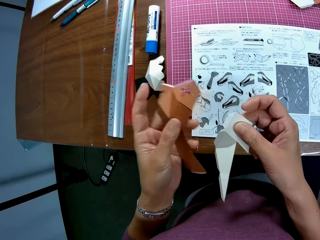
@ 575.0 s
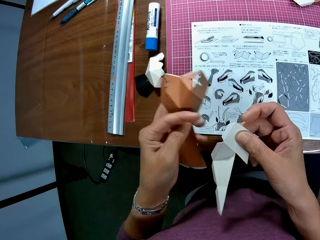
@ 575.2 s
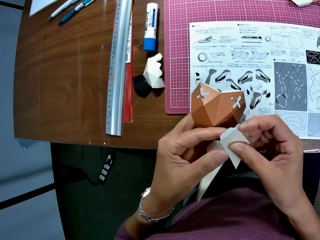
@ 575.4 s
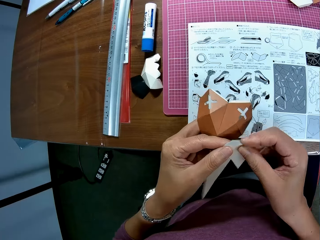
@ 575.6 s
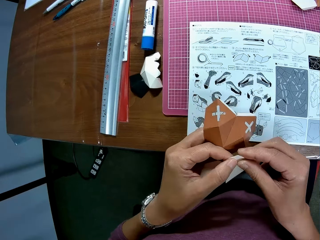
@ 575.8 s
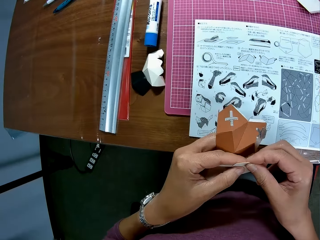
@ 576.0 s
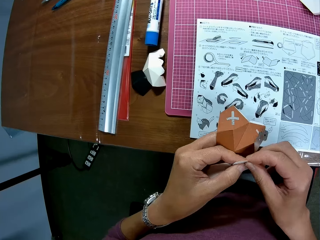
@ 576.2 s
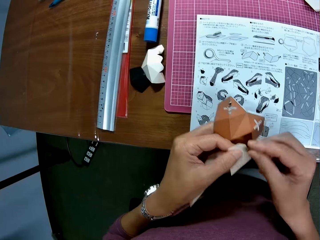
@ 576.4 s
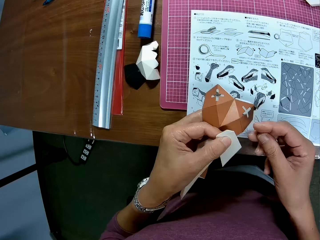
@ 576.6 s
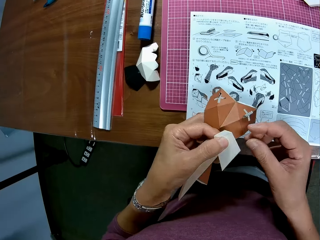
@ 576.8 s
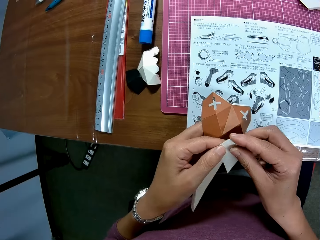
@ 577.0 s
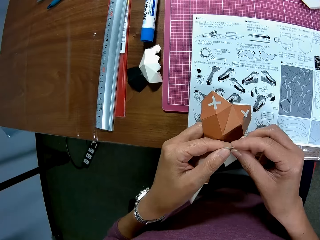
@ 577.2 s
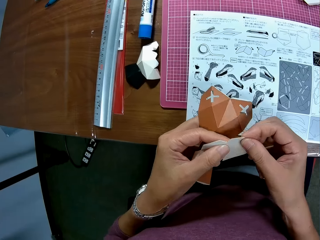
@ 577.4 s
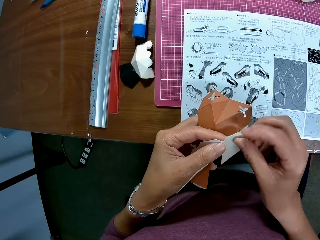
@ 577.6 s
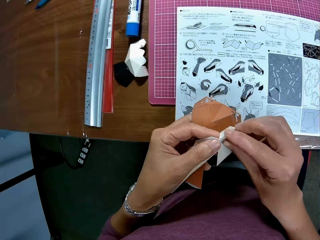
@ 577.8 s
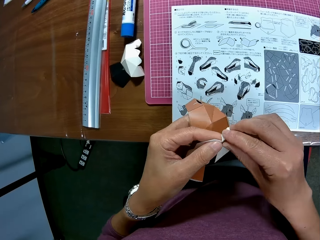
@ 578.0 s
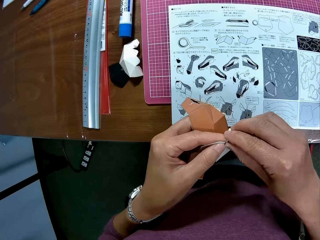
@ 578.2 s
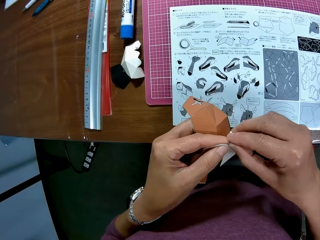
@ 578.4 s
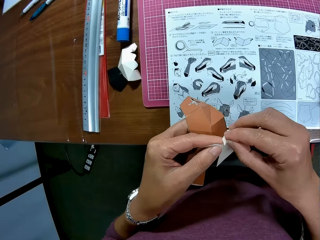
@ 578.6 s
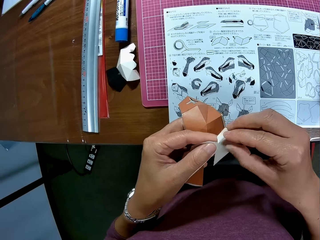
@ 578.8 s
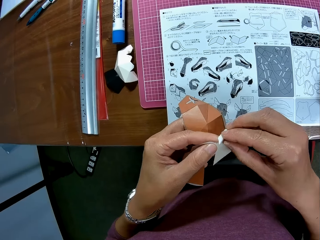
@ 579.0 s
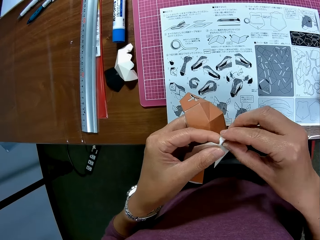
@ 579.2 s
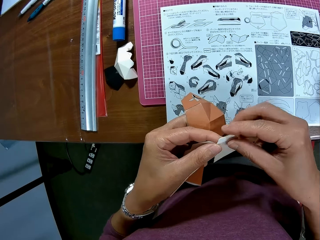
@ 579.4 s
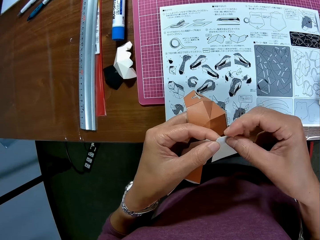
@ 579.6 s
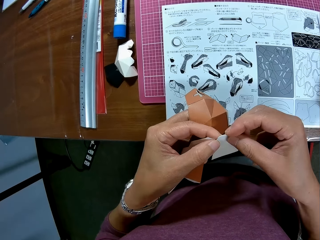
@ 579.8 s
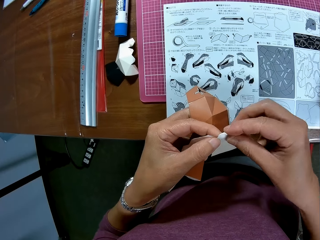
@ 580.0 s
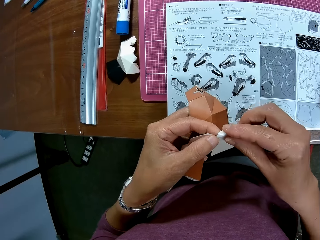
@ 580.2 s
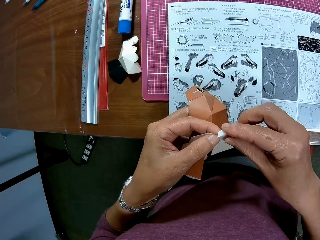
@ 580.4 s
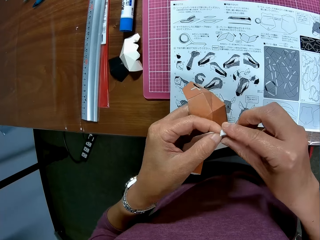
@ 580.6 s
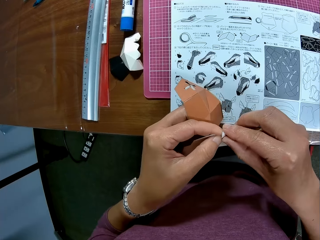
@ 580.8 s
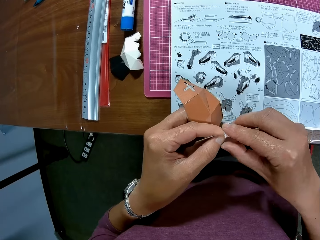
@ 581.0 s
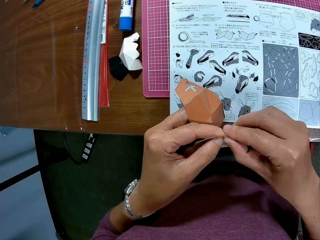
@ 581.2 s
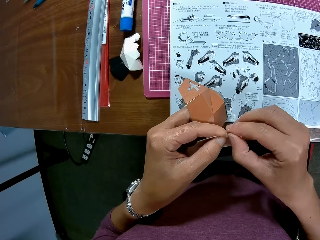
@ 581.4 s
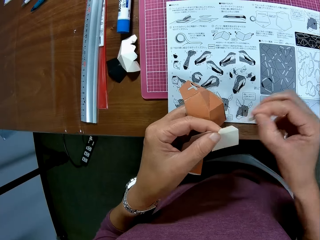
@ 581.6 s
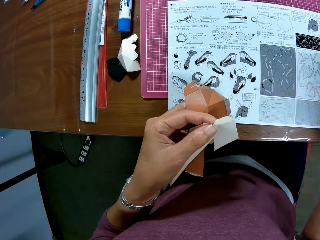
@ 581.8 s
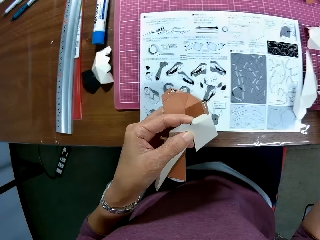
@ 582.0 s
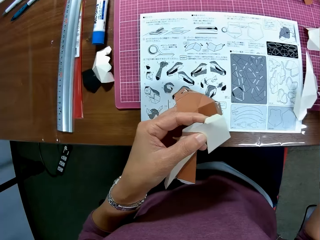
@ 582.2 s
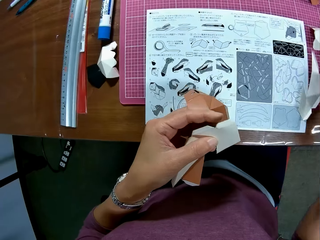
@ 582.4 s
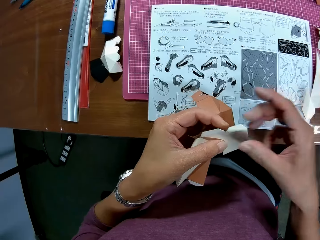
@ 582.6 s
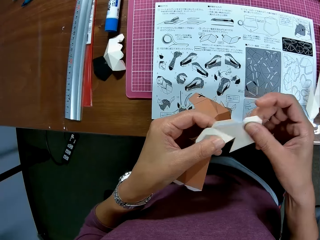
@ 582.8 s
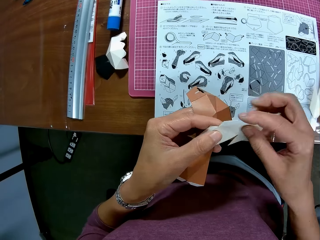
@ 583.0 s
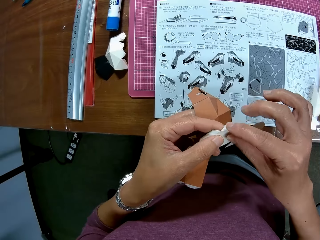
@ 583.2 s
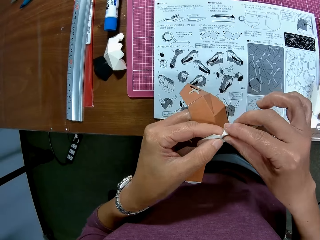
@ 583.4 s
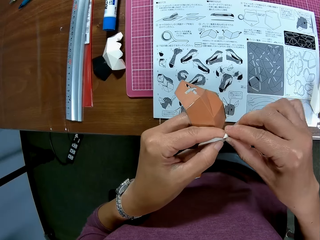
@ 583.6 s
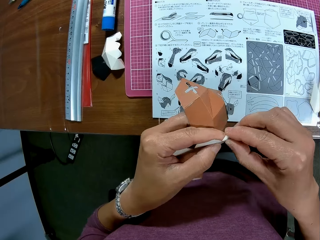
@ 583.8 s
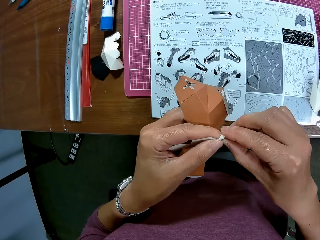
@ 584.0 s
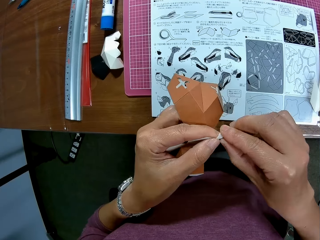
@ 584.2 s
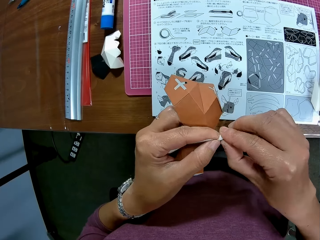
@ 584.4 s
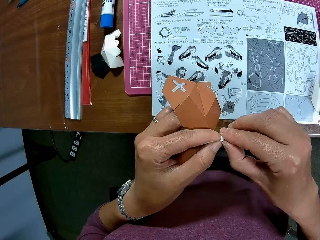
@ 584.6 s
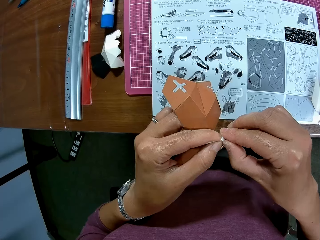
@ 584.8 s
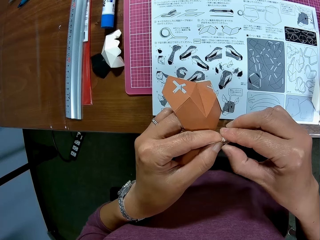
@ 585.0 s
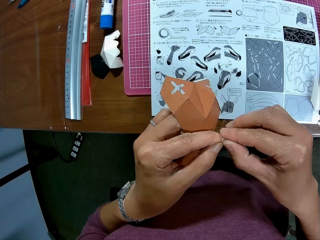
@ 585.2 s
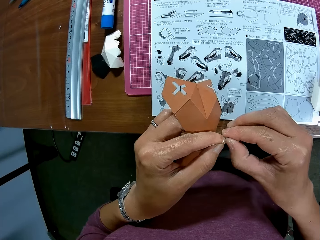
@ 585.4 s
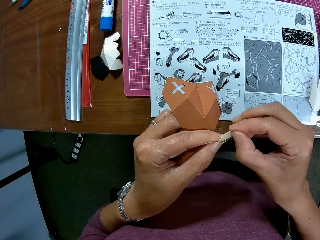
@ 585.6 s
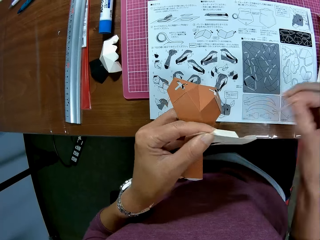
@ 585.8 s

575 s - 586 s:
The camera wearer separates the crafts. They remove a paper tape from the white paper craft. They drop the paper tape on the table. They remove the paper tape from the paper craft.

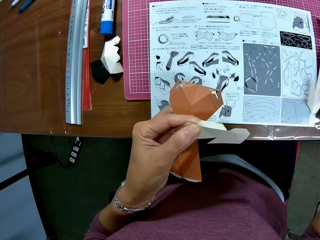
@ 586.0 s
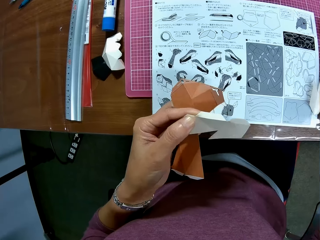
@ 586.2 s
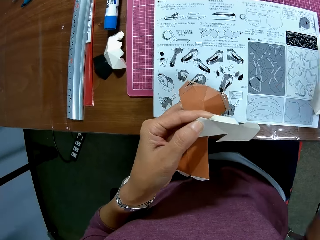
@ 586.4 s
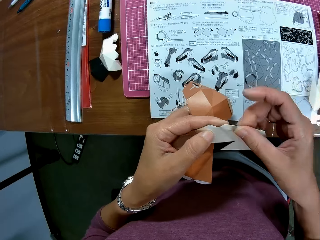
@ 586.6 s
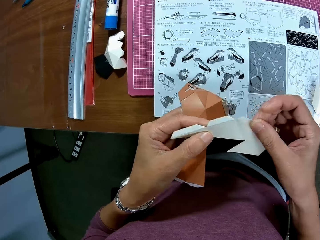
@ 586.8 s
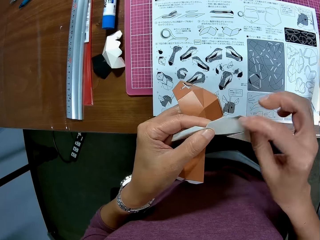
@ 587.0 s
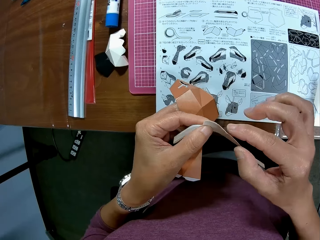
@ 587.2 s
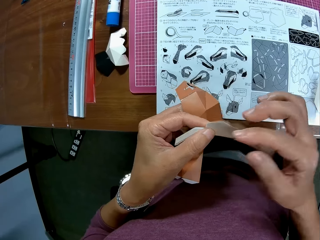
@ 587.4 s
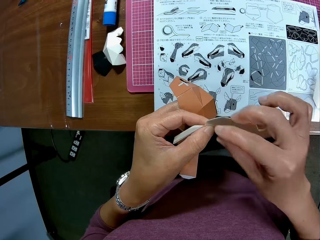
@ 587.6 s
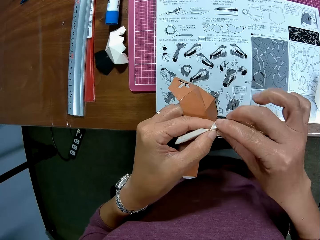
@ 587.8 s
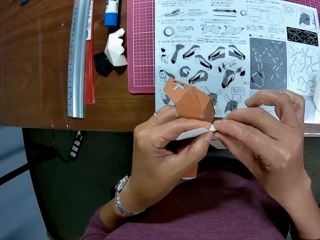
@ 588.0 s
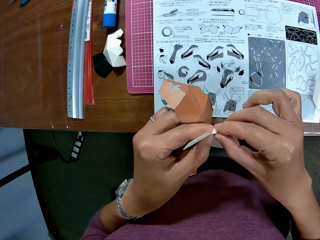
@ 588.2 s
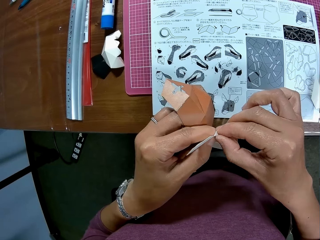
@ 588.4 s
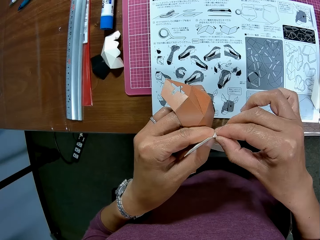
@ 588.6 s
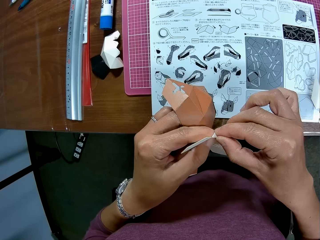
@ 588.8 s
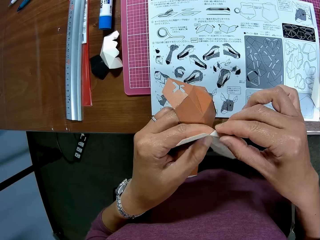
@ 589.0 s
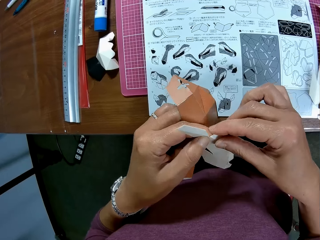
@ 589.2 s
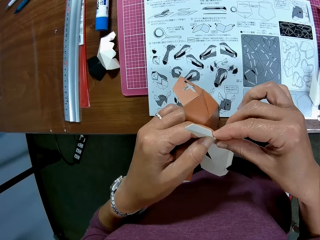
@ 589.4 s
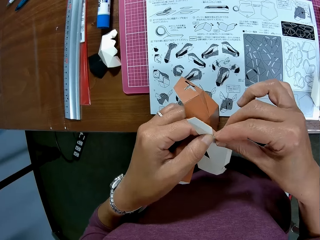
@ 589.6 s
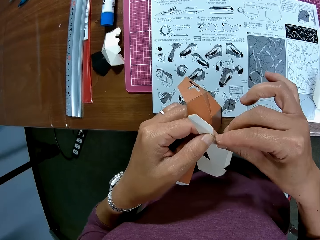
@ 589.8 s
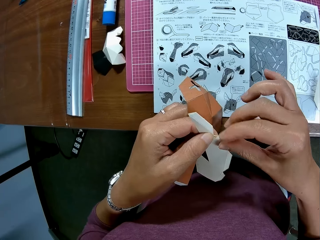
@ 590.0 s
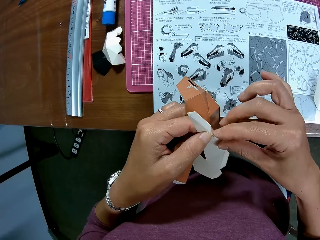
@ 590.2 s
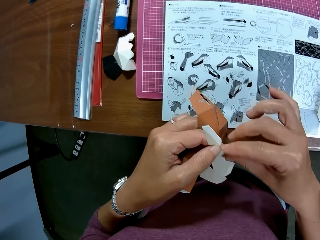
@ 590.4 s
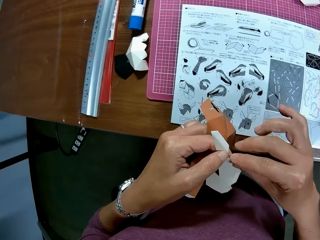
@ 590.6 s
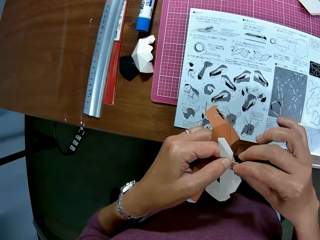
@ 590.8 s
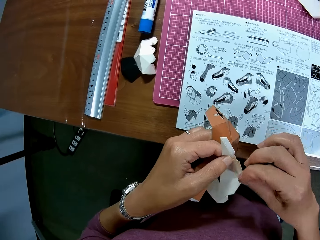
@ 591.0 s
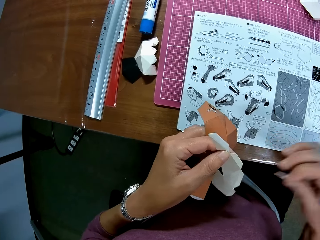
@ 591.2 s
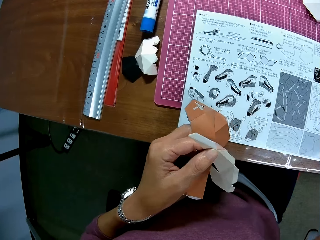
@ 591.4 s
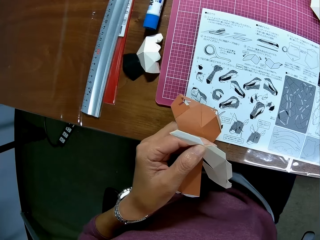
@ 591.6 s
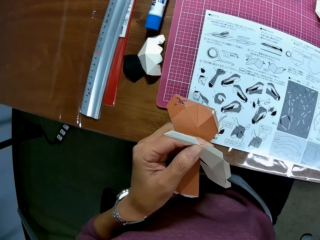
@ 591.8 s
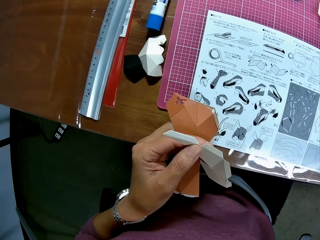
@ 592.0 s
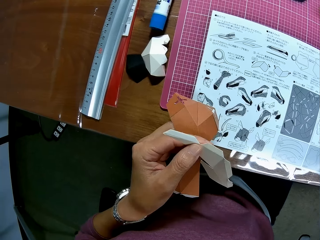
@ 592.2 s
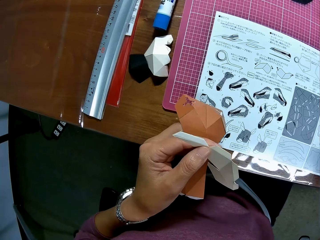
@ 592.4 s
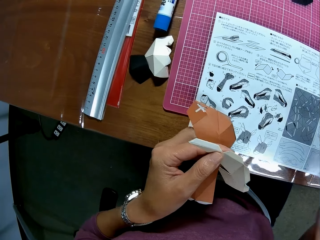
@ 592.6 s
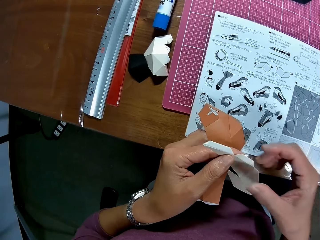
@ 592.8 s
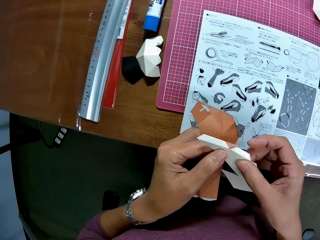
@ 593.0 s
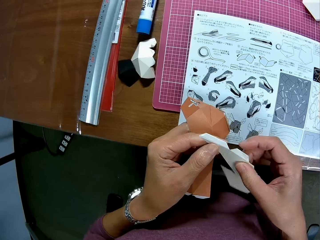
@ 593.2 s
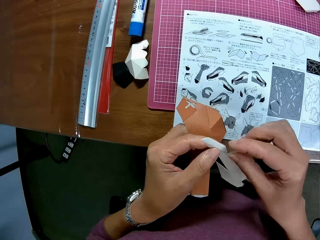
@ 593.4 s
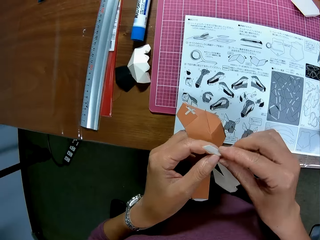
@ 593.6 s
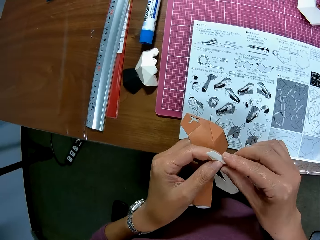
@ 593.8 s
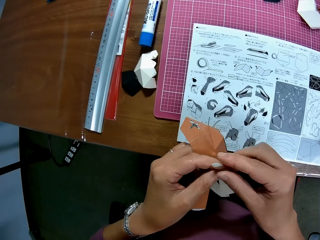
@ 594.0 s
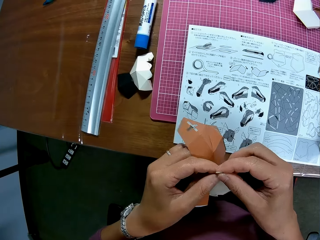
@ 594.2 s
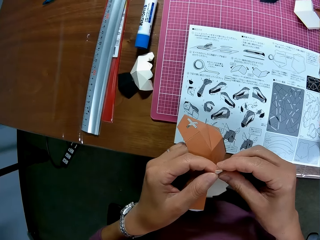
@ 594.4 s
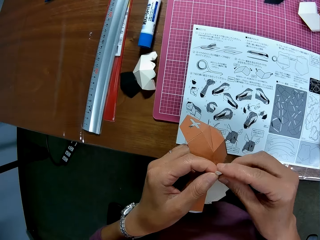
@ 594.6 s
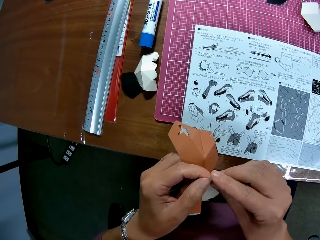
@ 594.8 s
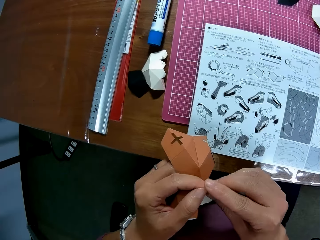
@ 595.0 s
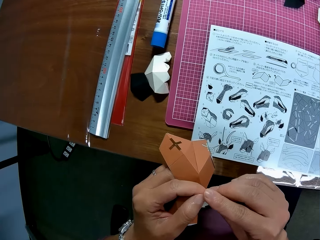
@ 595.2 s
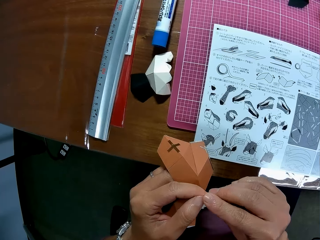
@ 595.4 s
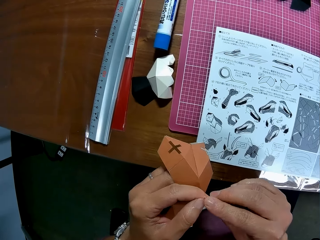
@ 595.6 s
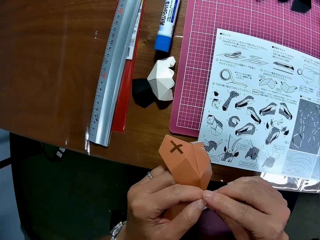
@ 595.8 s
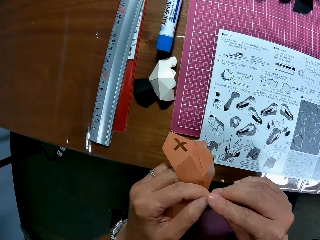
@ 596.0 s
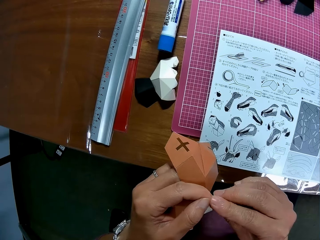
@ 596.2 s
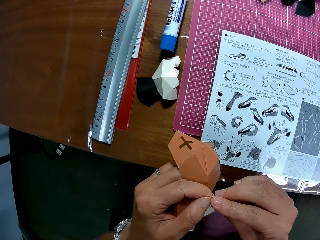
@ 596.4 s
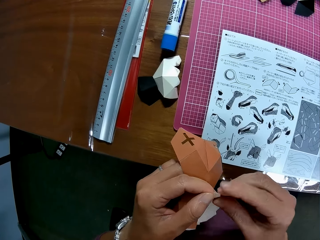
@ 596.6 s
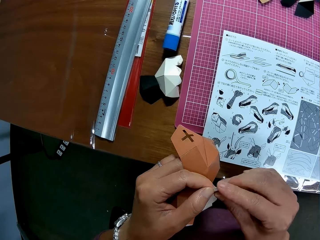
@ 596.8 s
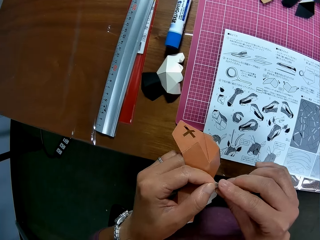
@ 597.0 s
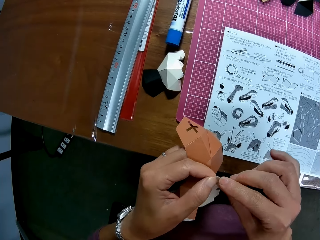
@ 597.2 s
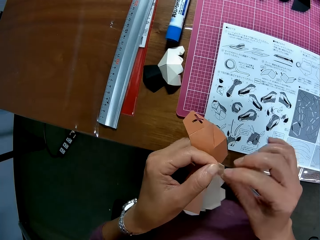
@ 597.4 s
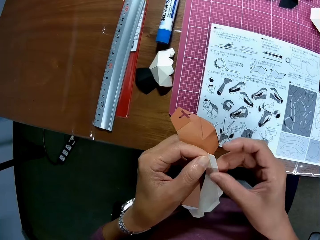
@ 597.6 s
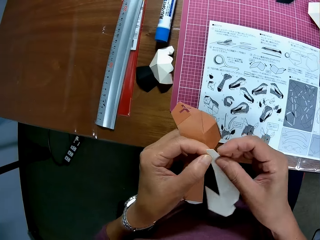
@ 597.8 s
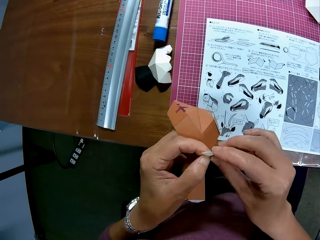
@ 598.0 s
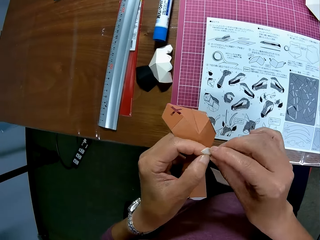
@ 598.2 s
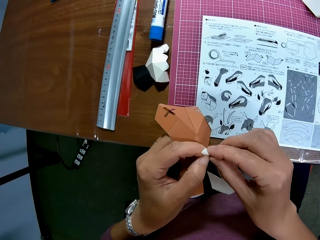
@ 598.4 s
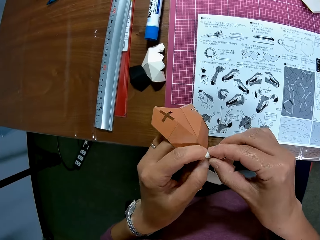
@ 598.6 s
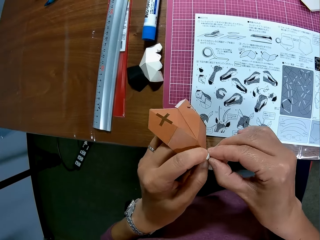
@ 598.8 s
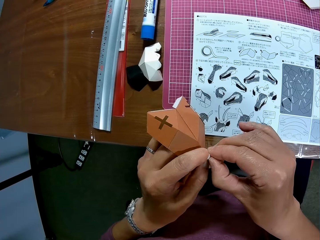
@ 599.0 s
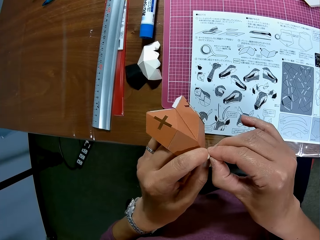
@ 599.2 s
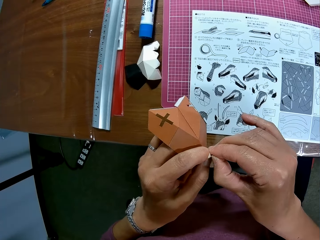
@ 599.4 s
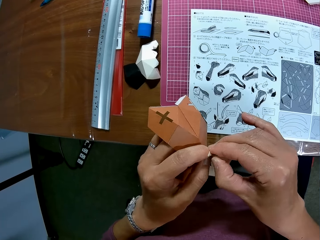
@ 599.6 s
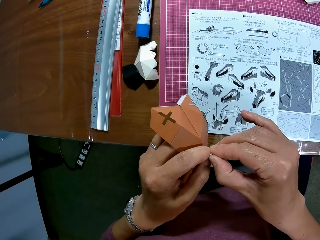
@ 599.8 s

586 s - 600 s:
The camera wearer drops the paper tape on the table. They remove the paper tape from the white paper craft. They peel the white paper craft. They drop the paper tape on the table. They remove the paper tape from the paper craft.
